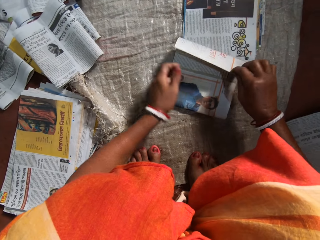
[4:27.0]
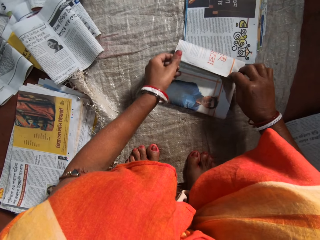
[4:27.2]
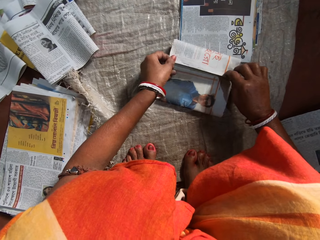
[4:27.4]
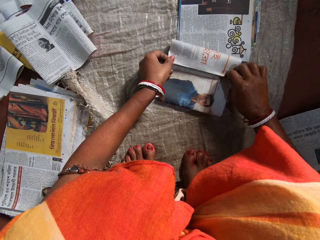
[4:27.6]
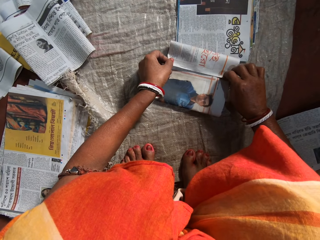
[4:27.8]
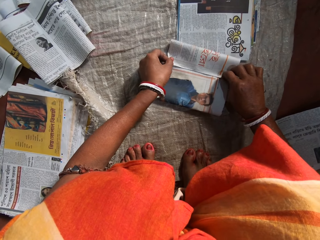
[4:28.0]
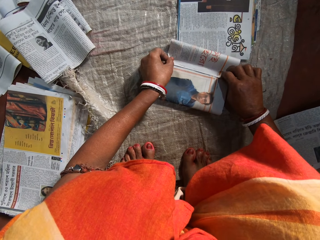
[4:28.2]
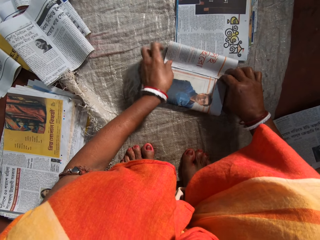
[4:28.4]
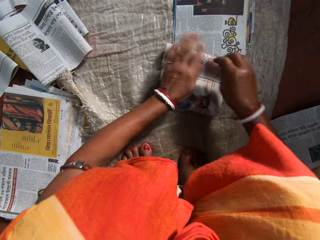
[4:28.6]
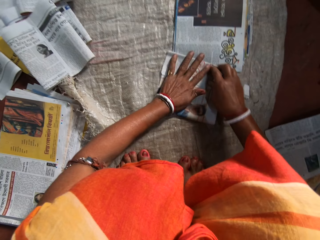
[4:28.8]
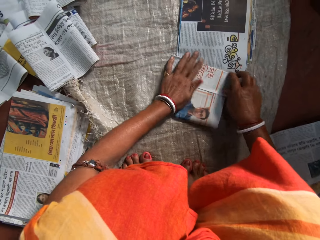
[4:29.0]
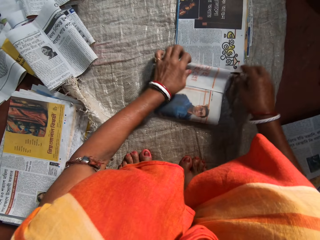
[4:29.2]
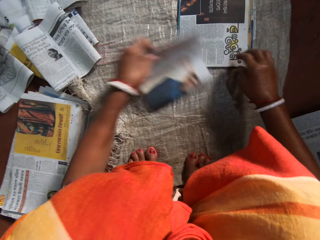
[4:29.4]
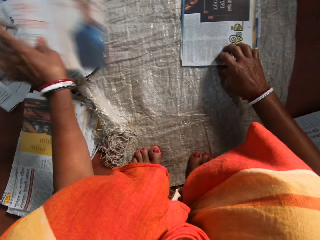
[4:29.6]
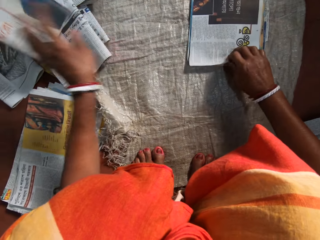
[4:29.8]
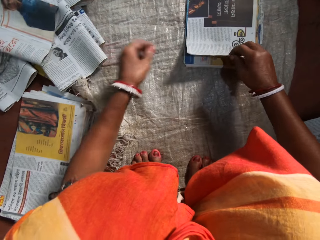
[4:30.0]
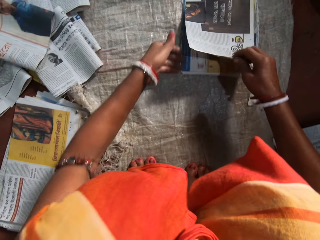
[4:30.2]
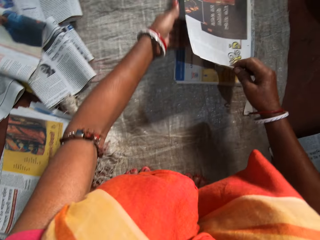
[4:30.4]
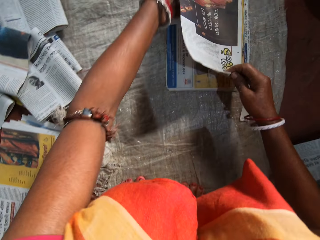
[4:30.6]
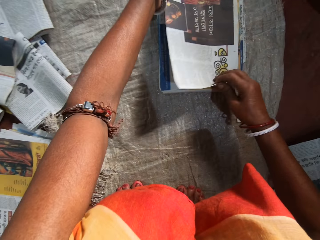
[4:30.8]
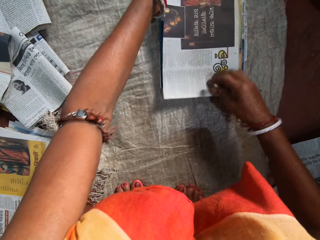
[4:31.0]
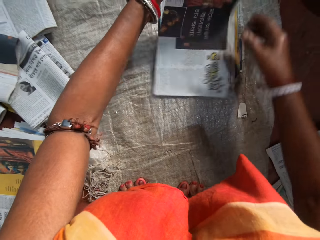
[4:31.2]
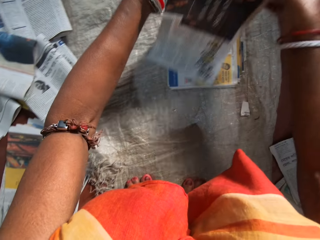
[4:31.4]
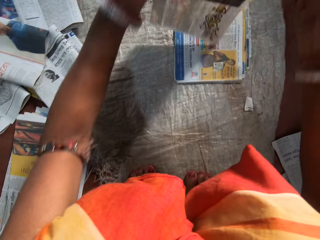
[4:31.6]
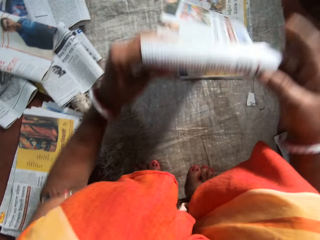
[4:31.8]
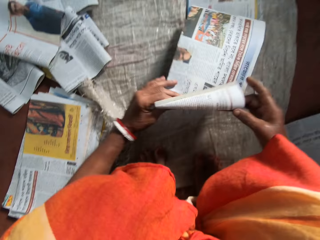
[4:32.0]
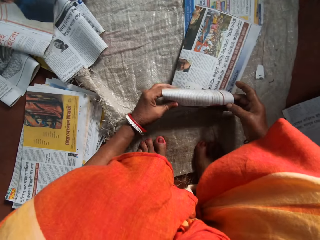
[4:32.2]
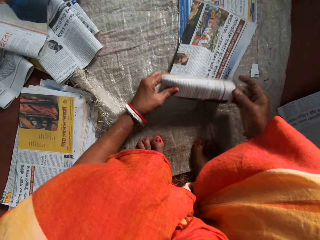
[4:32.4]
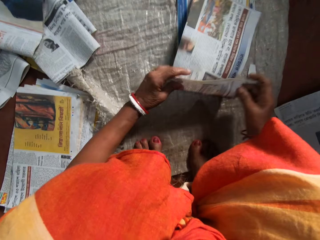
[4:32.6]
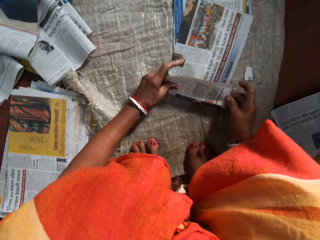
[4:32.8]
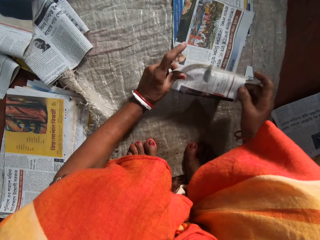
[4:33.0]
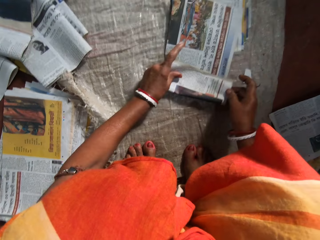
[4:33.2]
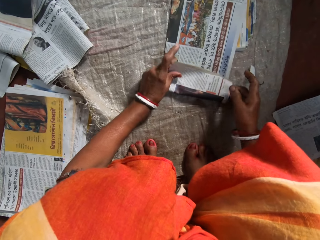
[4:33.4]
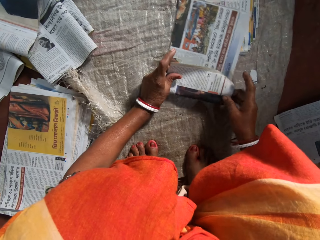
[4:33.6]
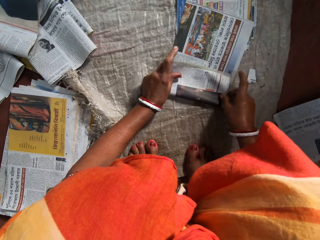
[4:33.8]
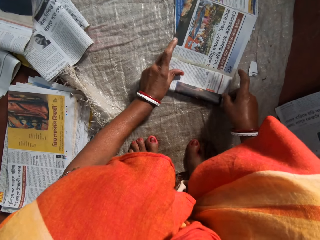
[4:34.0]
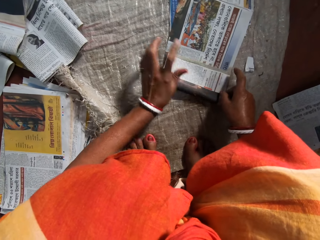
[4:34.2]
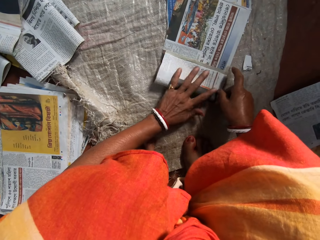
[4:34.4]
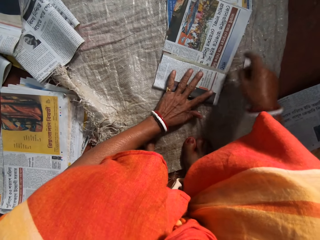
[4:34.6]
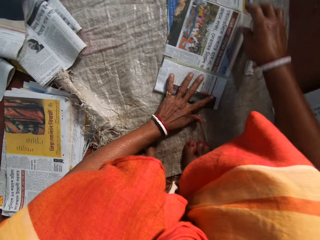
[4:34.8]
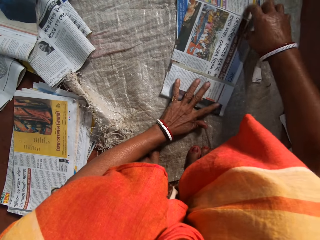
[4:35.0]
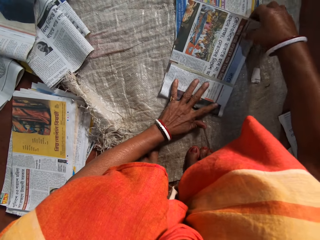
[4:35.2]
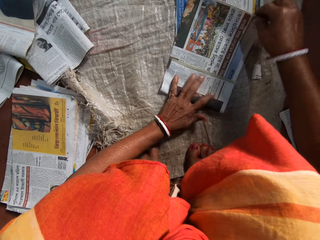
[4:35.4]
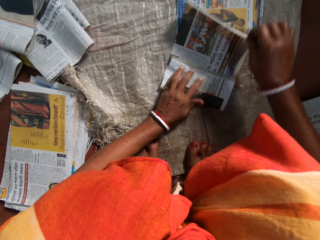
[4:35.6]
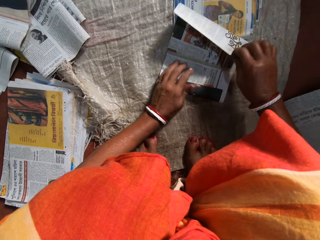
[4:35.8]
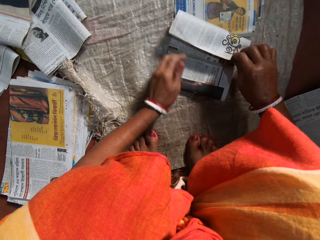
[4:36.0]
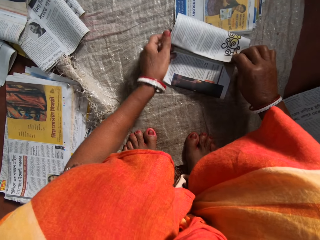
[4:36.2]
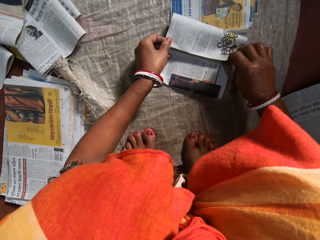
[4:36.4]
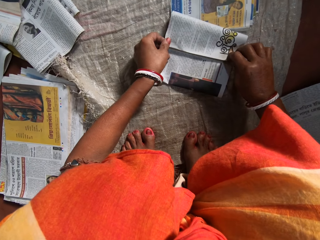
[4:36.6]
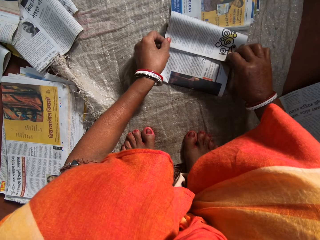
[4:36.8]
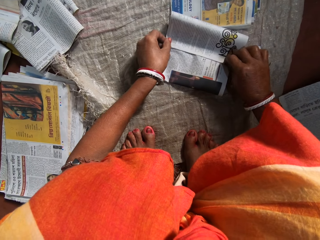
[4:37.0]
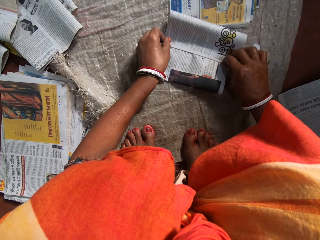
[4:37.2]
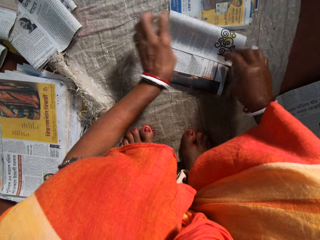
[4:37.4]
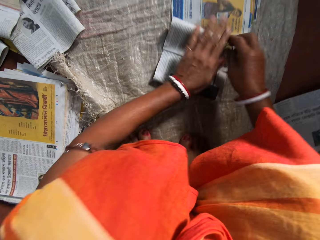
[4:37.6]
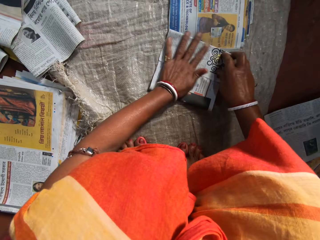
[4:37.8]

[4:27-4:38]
The camera wearer folds the newspaper. She presses the newspaper with her hands. She places the folded paper on a pile of papers with her left hand. She lifts a newspaper from the others. She picks another paper from an array of papers on the floor with her hands. She lifts a newspaper from the others, turns the newspaper and places a newspaper on the others. She folds the paper with her hands. She puts her left hand on the newspaper. She folds the newspaper.

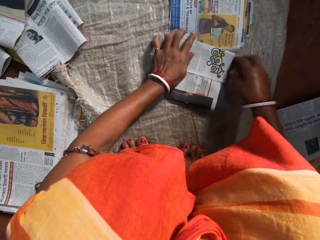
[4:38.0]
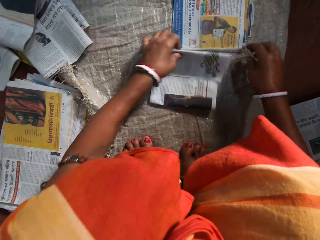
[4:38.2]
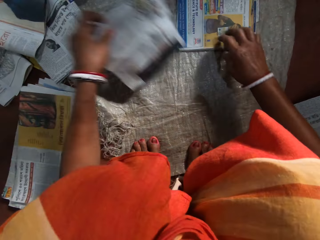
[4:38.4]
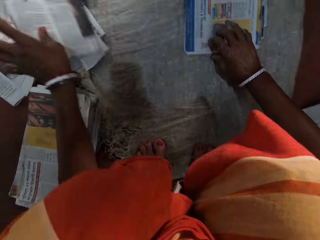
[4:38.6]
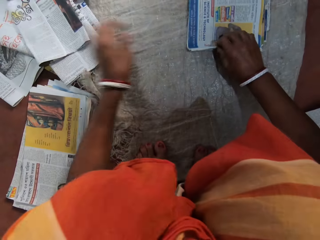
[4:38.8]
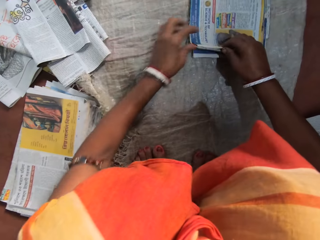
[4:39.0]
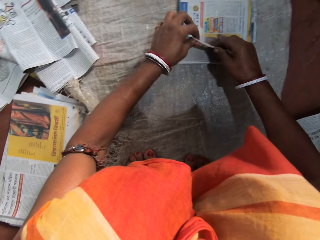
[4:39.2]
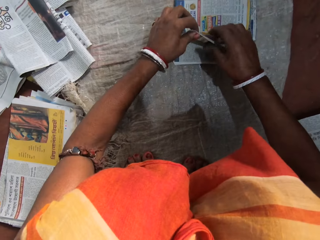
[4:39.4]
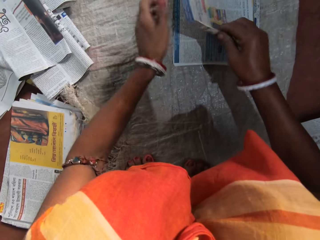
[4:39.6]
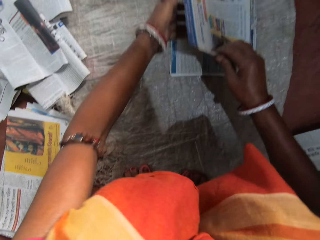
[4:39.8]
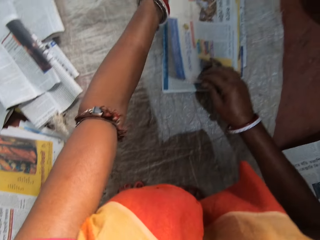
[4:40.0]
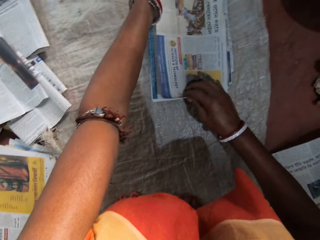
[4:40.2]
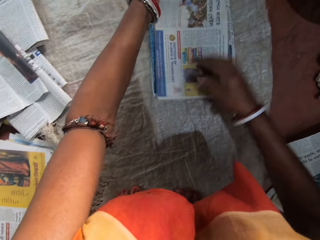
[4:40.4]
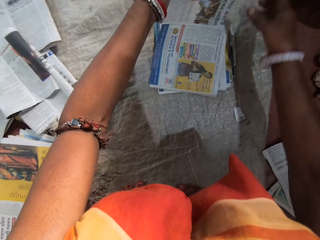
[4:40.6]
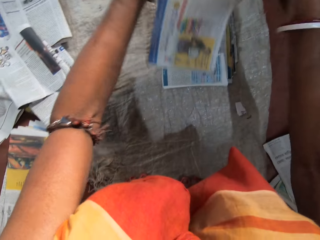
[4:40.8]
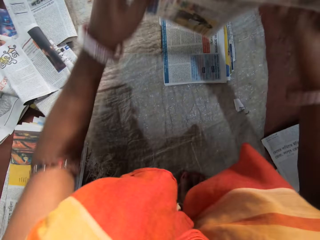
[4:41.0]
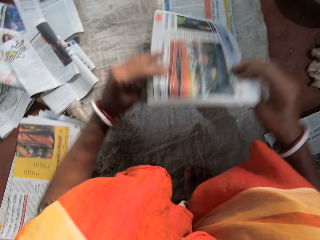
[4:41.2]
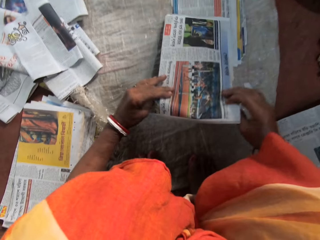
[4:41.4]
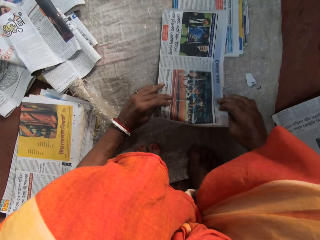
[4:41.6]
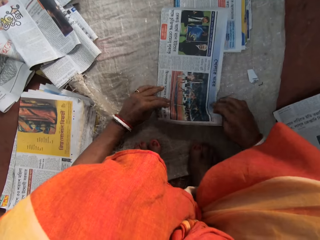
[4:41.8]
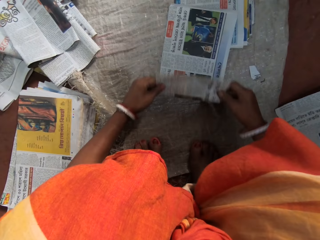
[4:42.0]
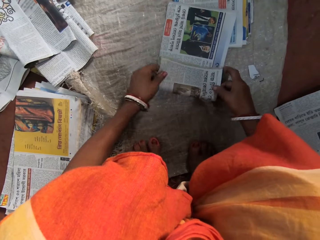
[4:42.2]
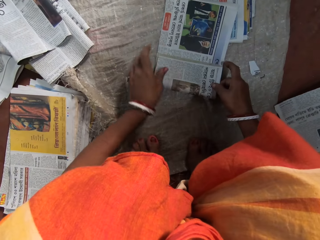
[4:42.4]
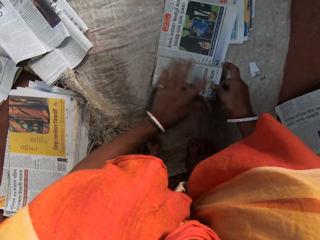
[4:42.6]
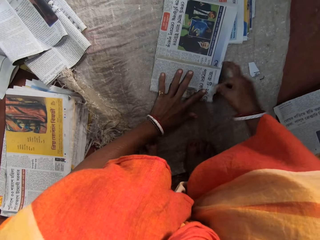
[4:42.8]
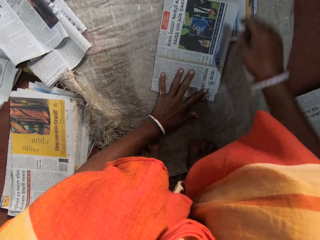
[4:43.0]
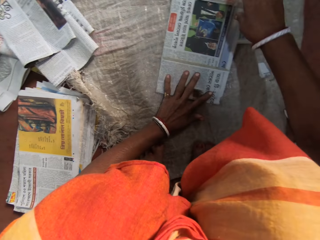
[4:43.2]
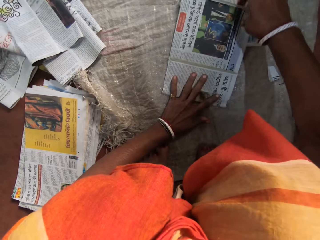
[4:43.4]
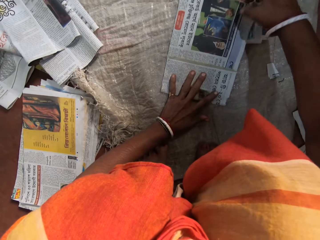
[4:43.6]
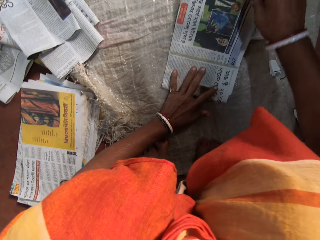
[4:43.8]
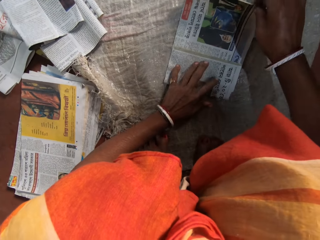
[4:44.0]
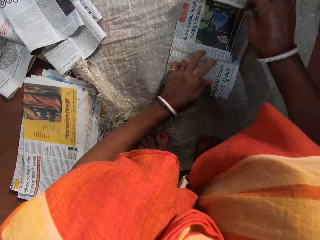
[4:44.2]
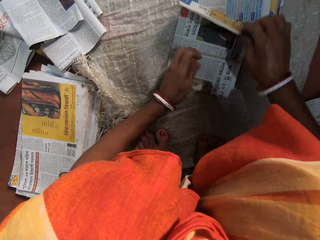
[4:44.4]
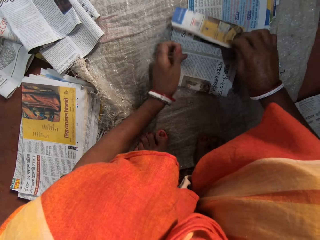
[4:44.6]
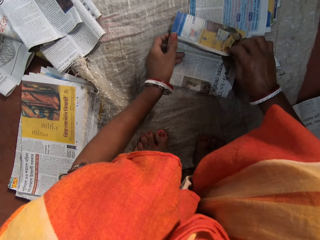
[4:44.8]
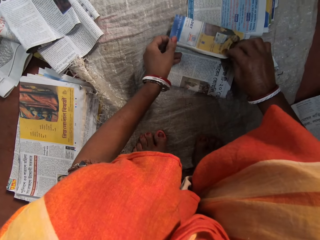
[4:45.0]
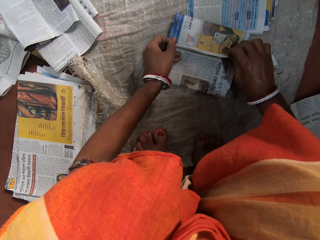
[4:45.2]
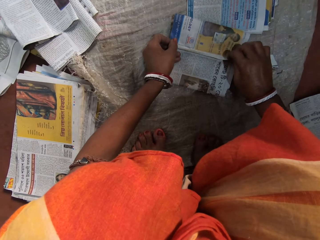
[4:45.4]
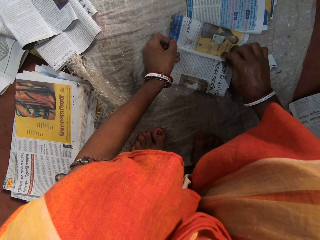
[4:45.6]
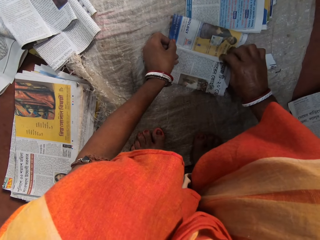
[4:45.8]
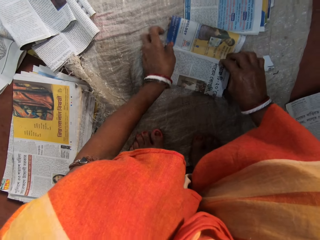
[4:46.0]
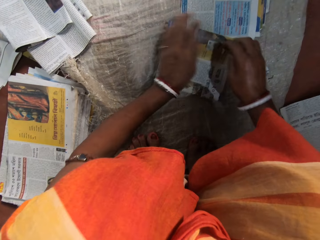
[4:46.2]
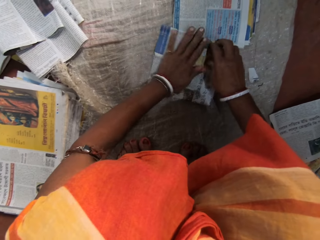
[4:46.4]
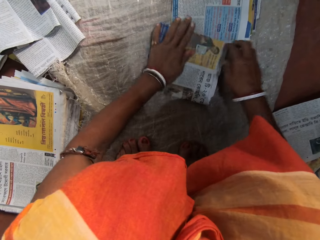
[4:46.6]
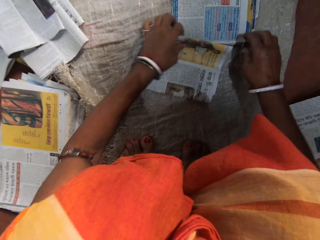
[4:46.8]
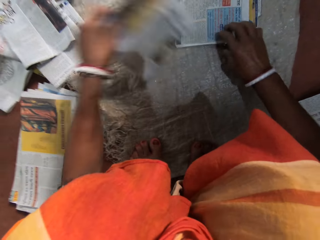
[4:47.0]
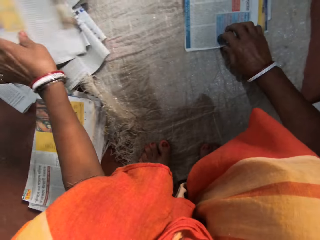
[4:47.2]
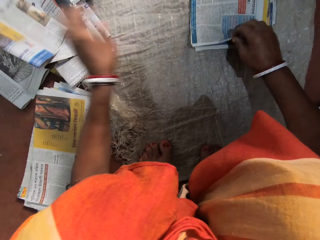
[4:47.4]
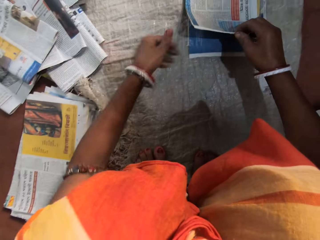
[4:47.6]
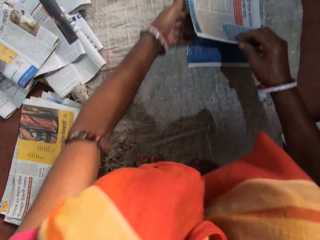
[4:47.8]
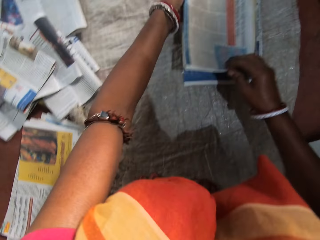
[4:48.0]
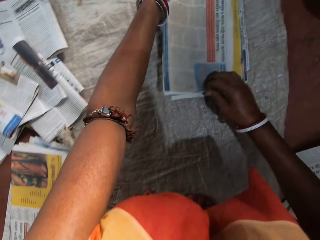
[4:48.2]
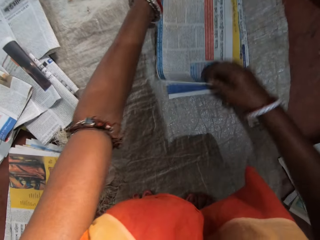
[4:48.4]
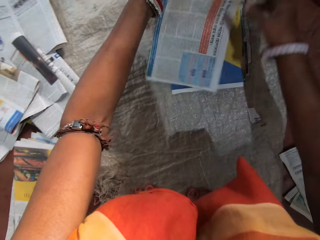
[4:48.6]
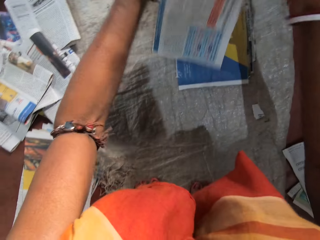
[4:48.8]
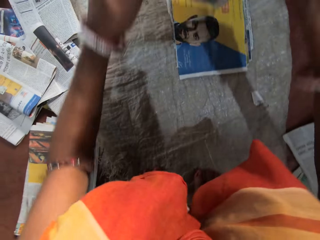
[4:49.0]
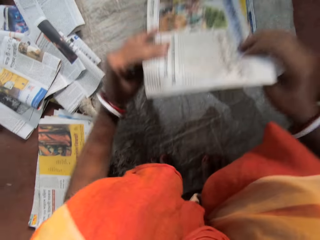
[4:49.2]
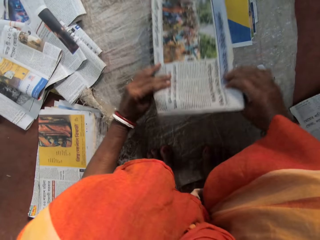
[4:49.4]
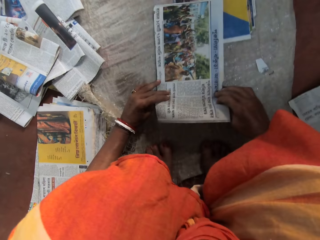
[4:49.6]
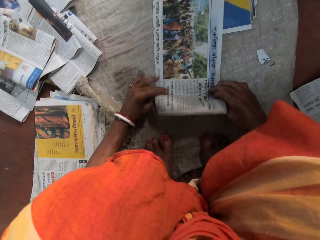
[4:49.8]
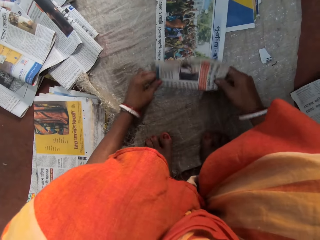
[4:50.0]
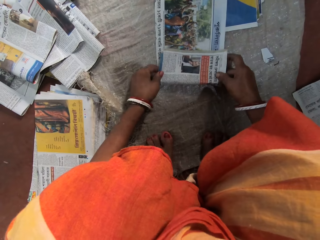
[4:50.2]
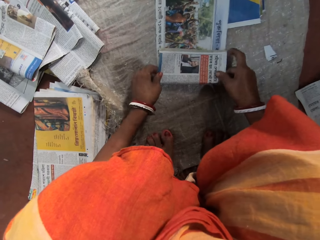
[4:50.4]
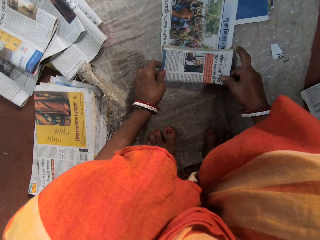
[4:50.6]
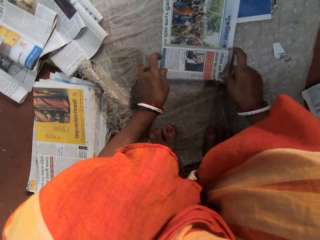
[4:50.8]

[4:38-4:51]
The camera wearer presses the newspaper with her hands. She lifts a newspaper from the others. She places the folded paper on a pile of papers with her left hand. She picks another paper from an array of papers on the floor with her hands. She lifts a newspaper from the others, turns the newspaper and places a newspaper on the others. She folds the paper with her hands. She puts her left hand on the newspaper. She folds the newspaper. She presses the newspaper with her hands. She lifts a newspaper from the others. She drops the folded paper with her left hand on a stack of folded papers. She folds a paper on the floor with both hands. She picks a newspaper from the others, turns the newspaper and places a newspaper on the others.
